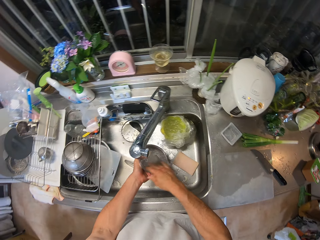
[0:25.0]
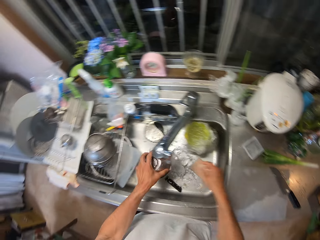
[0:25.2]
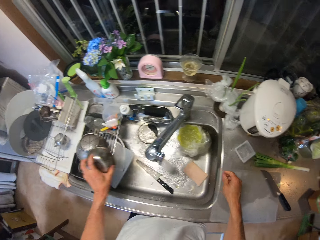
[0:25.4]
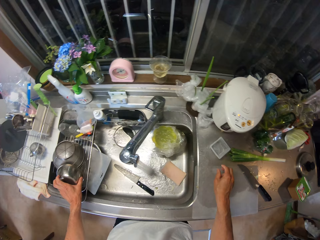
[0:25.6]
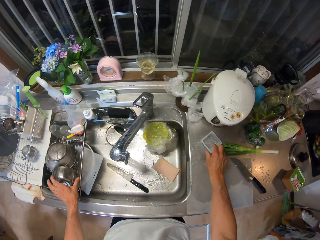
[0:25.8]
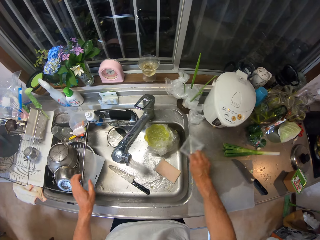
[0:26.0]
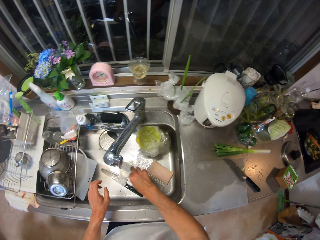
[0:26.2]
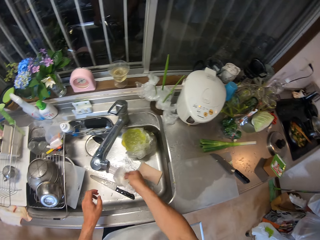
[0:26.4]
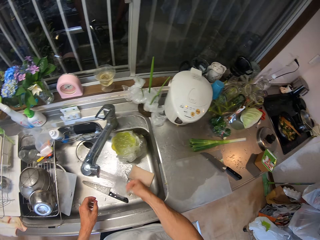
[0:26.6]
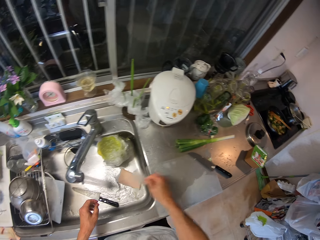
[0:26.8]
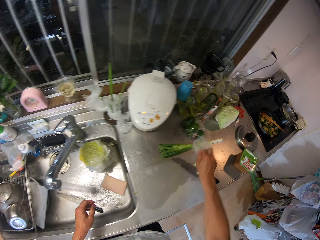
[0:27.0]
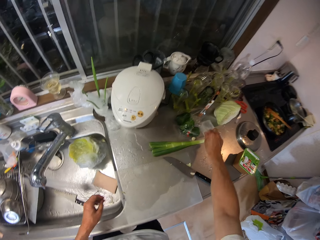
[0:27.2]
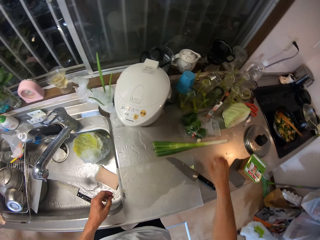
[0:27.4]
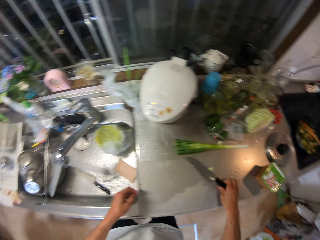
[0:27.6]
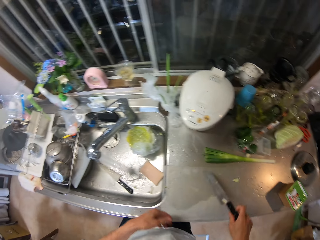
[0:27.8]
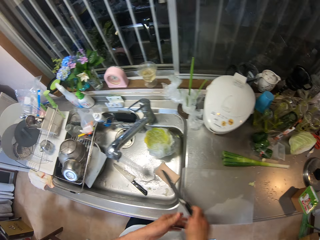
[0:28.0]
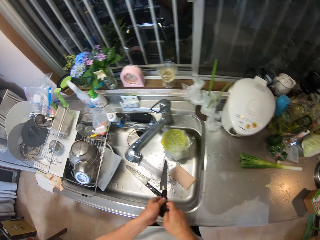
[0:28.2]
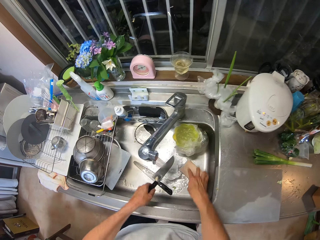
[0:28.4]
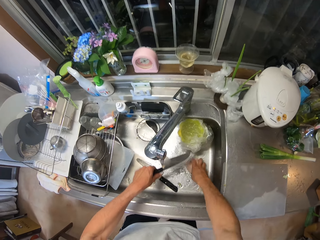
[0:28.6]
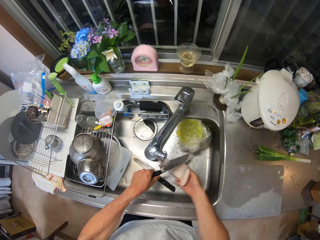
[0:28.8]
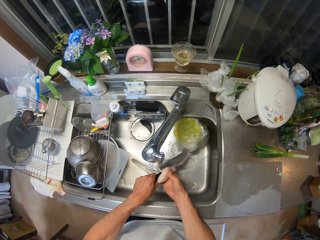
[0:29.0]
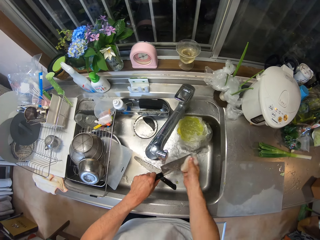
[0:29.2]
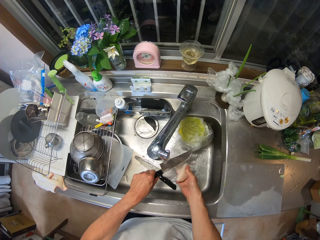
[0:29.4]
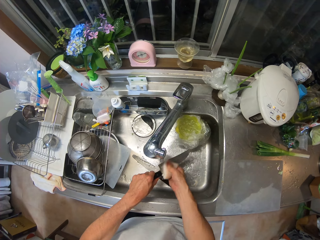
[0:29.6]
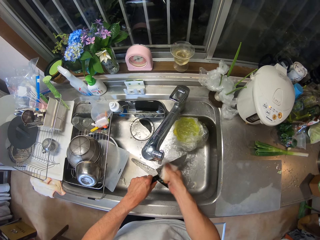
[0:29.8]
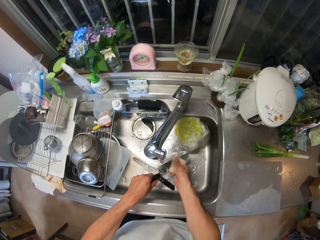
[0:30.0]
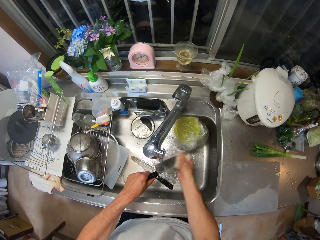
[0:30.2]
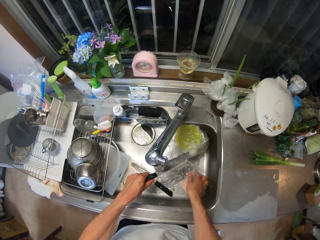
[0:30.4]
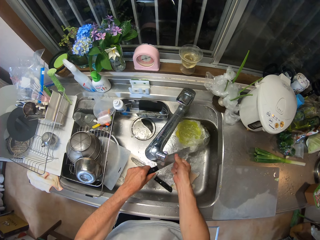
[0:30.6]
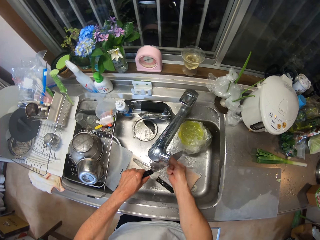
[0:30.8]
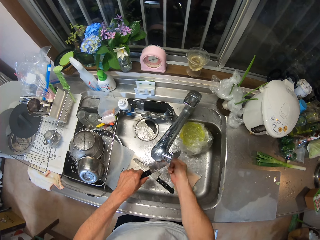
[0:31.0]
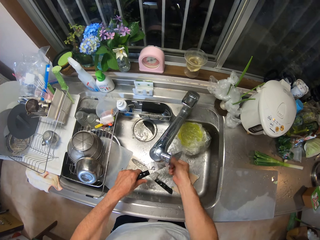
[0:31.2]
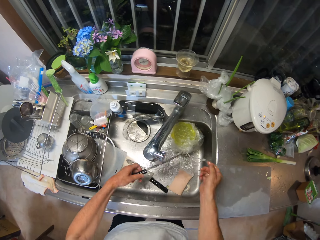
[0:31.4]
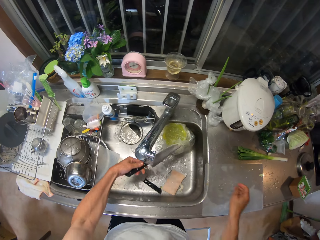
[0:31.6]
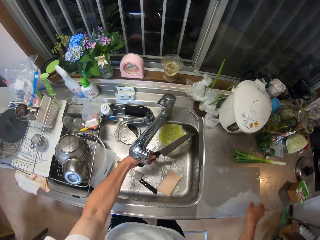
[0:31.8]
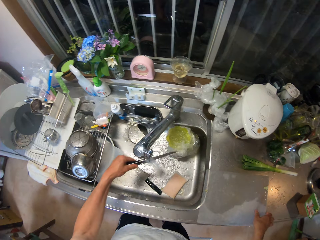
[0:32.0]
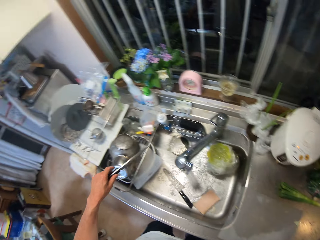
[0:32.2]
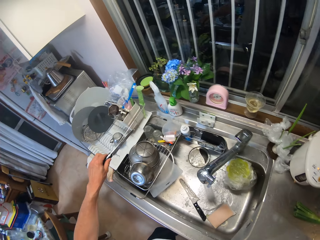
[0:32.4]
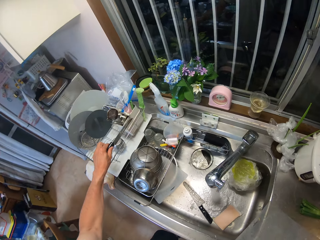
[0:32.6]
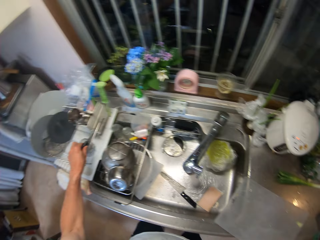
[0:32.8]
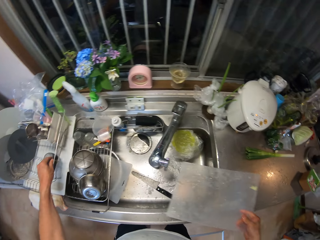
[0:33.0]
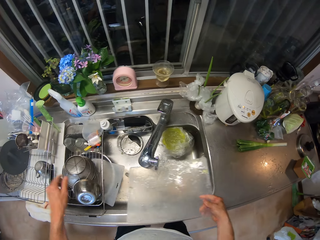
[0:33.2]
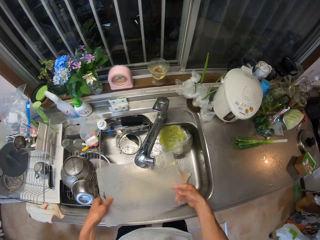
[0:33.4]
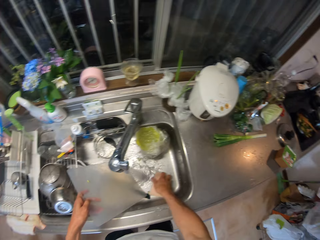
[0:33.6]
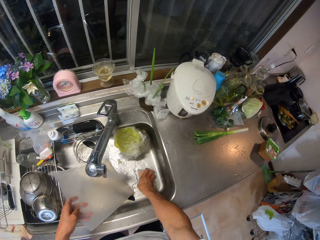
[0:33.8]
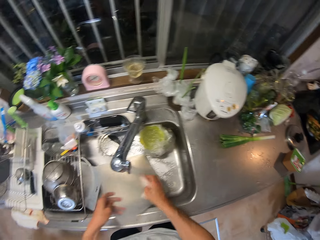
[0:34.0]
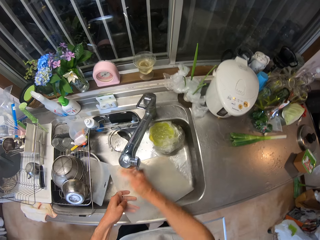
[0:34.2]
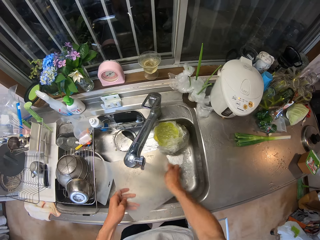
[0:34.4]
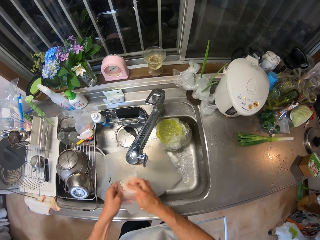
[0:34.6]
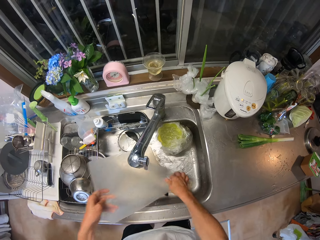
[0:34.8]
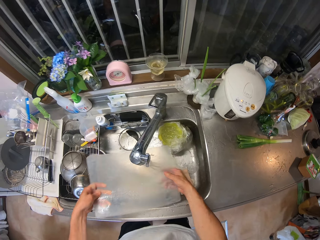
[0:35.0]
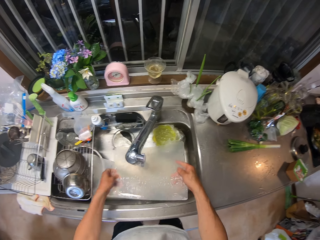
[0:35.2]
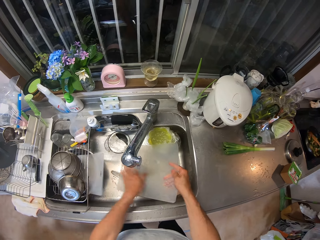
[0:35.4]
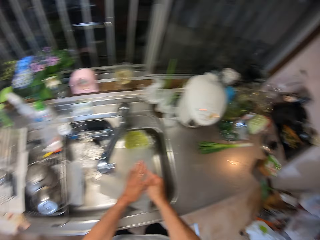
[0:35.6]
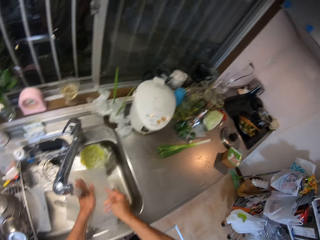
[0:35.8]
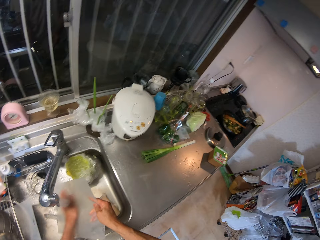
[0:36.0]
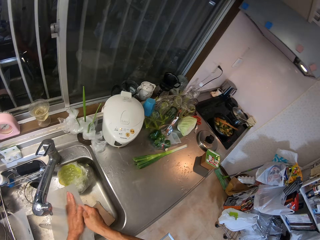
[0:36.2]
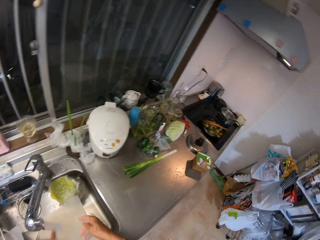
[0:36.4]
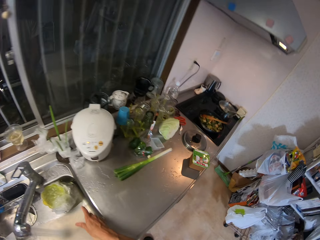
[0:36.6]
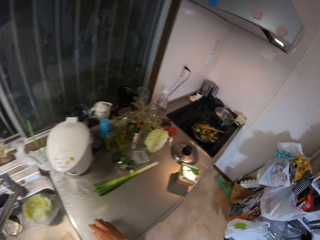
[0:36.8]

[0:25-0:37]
The camera wearer drops the plate on the plate rack. He moves something. He picks up a plastic plate with his right hand. He rinses the plastic plate under running water. He drops the plastic plate on a kitchen worktop. He picks up a knife from the kitchen worktop. He picks up the sponge with his right hand. He washes the knife with the sponge. He puts the sponge down. He rinses the knife under running water. He drops the knife in the plate rack. He picks up a table mat. He picks up the sponge and washes the table mat with the sponge. He puts the washing sponge down. He rinses the table mat under running water.

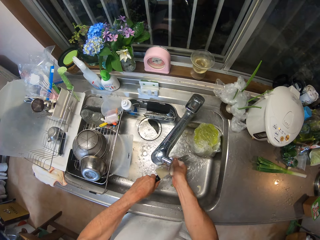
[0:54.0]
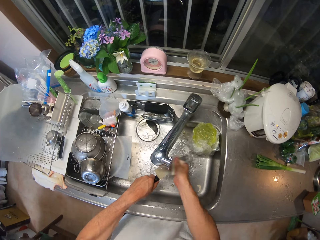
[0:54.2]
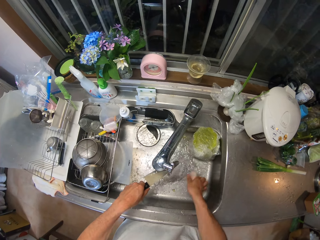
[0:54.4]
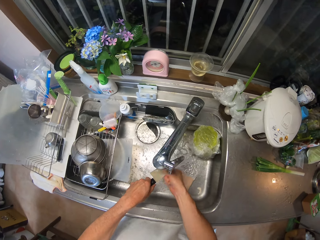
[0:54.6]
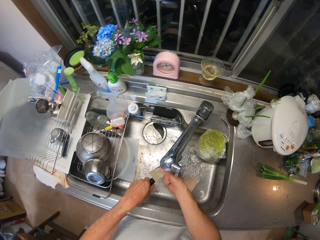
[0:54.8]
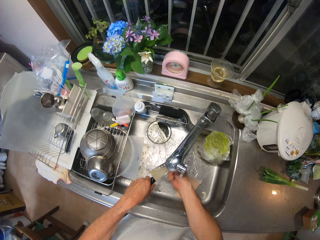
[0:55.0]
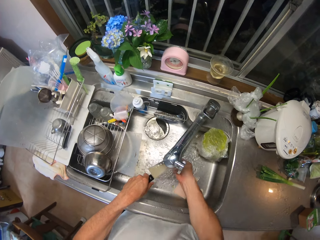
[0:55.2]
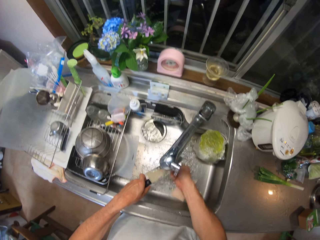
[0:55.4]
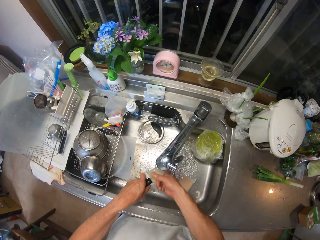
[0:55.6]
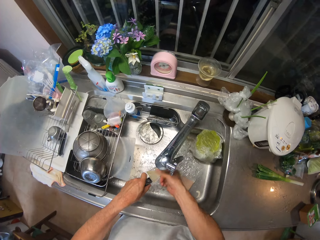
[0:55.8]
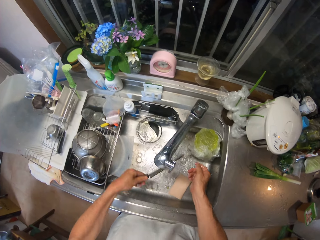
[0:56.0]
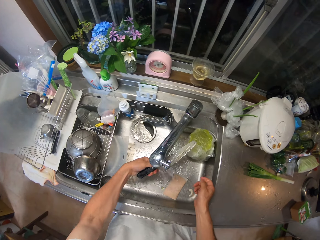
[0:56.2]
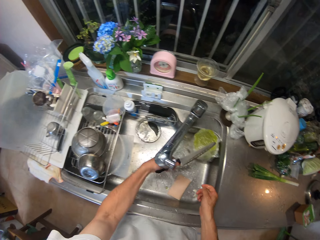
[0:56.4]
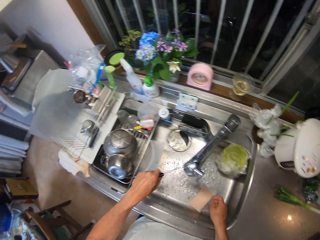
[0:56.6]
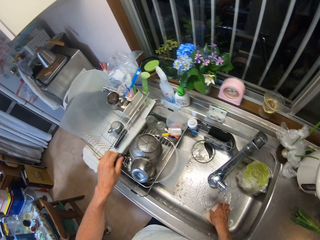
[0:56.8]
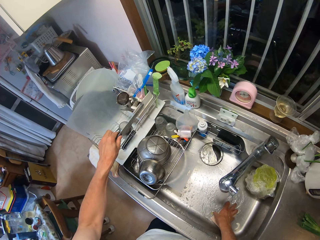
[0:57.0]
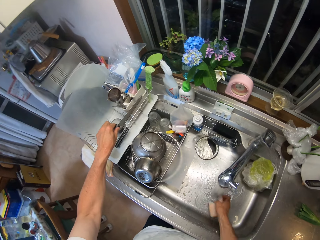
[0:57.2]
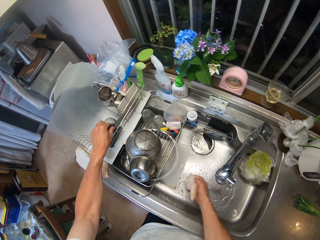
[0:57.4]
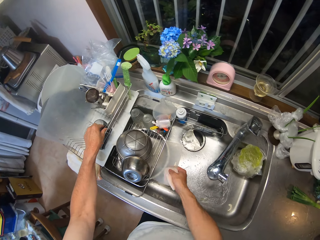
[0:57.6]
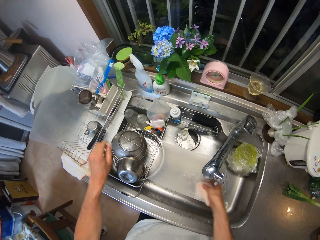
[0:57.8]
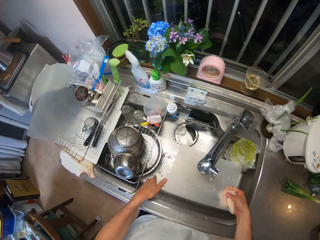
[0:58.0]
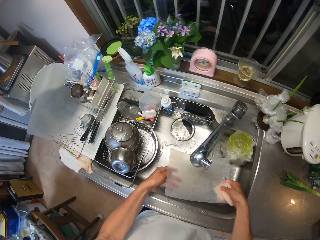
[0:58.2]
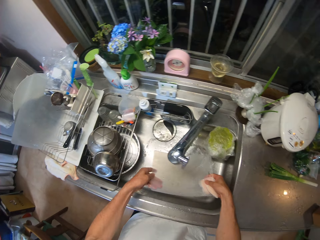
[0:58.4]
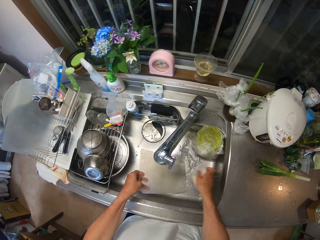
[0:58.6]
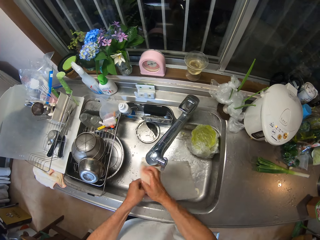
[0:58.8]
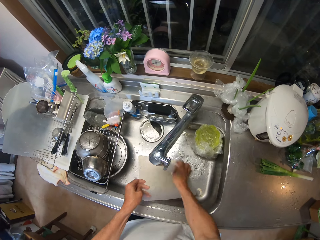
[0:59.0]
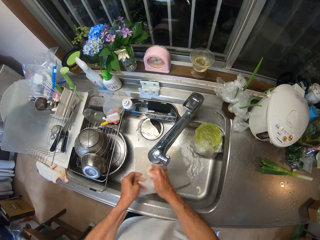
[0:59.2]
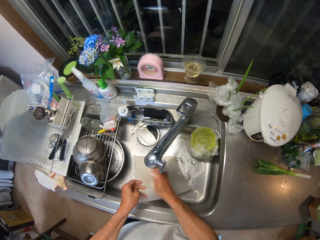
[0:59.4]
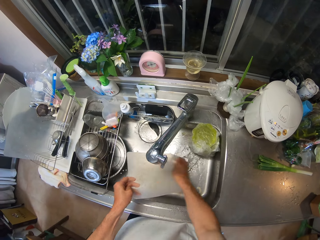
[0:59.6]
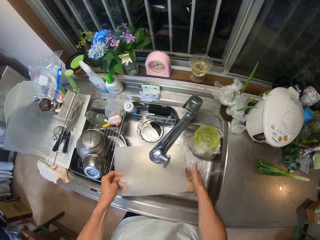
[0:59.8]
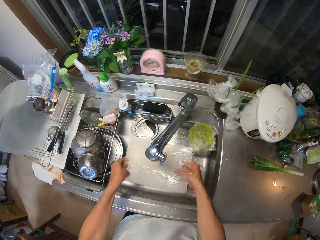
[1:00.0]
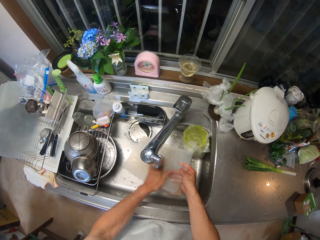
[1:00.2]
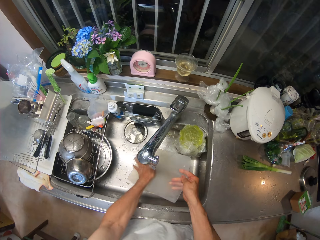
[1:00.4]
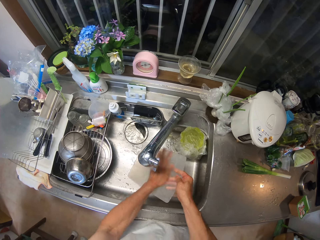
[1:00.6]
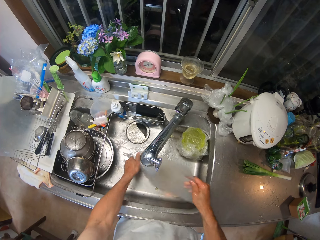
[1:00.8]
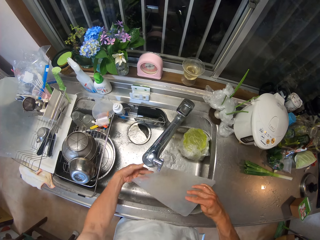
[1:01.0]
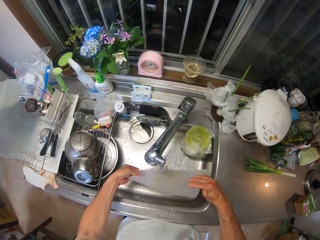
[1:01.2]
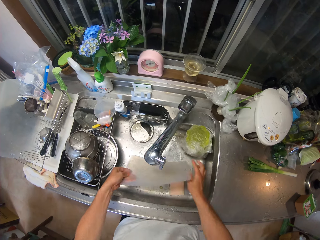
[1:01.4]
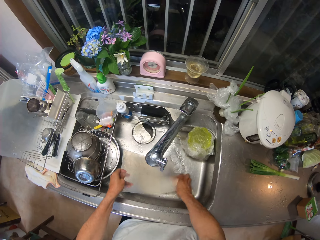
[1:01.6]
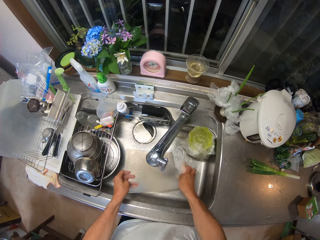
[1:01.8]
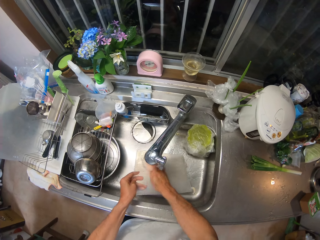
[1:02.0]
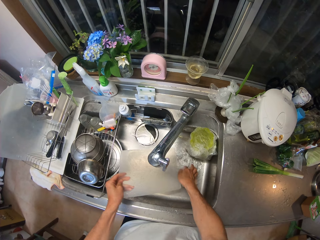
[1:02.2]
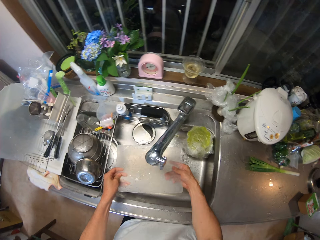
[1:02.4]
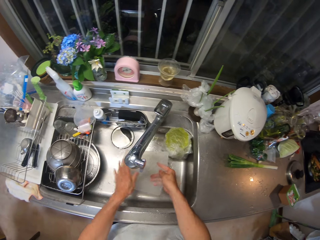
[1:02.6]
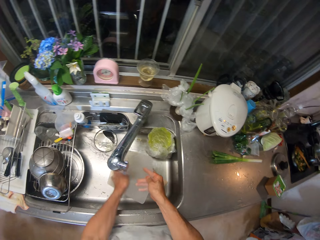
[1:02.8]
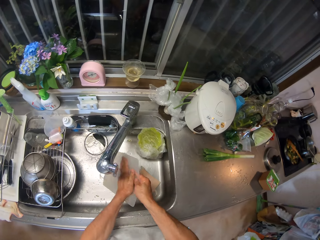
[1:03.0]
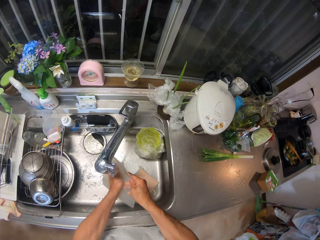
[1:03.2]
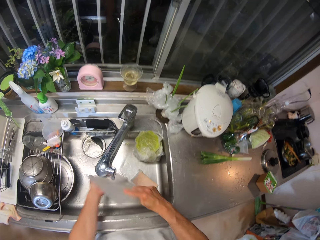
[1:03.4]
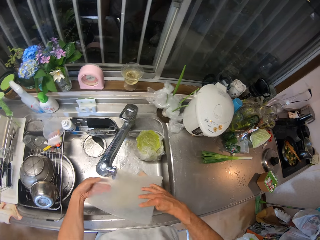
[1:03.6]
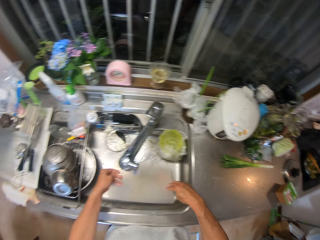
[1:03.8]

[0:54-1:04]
The camera wearer puts the washing sponge down. They rinse the knife under running water. They drop the knife in the plate rack. They pick up the sponge. They pick up the table mat or chopping board. They move the chopping board. They wash the table mat with the sponge. They drop the sponge into the kitchen sink. They rinse the table mat under running water. They put the washing sponge down.
